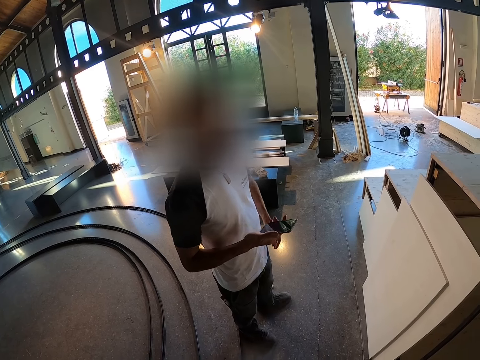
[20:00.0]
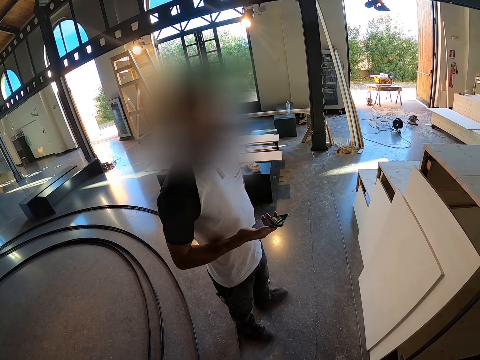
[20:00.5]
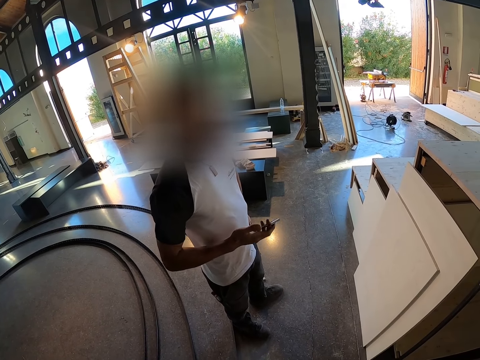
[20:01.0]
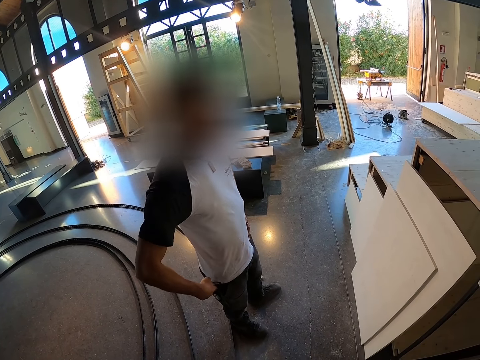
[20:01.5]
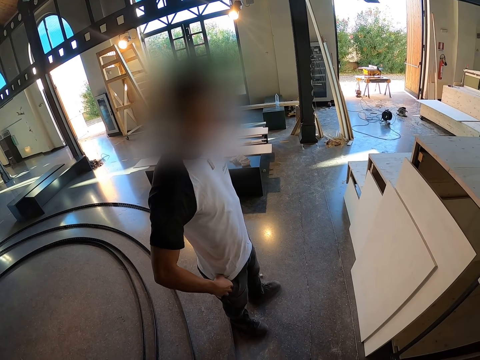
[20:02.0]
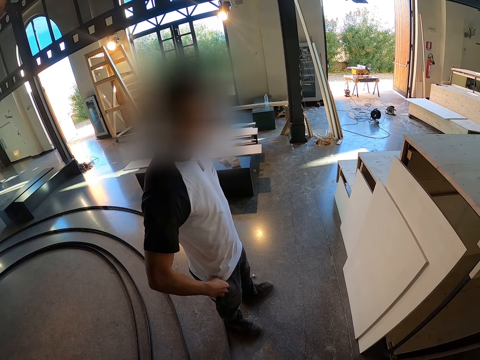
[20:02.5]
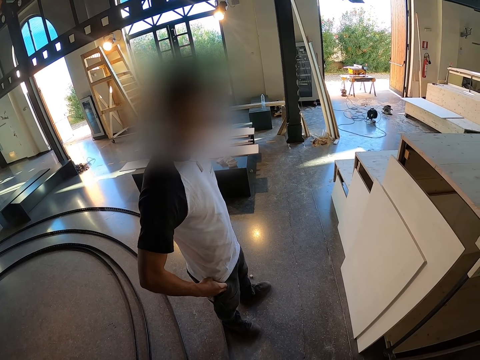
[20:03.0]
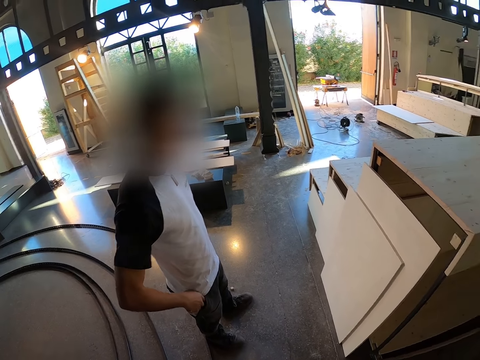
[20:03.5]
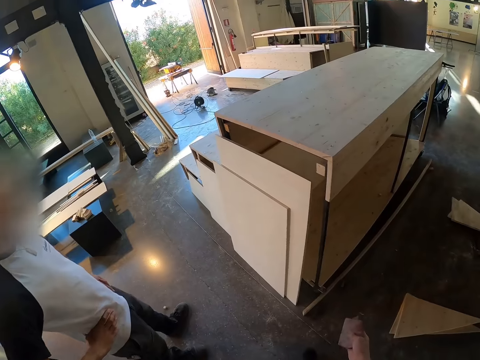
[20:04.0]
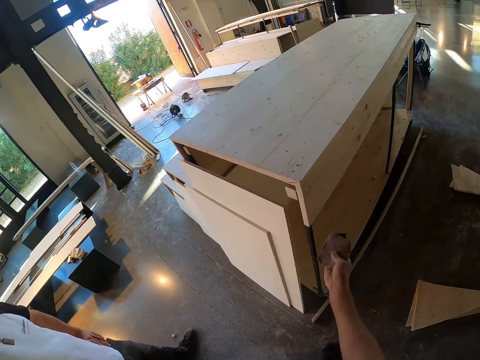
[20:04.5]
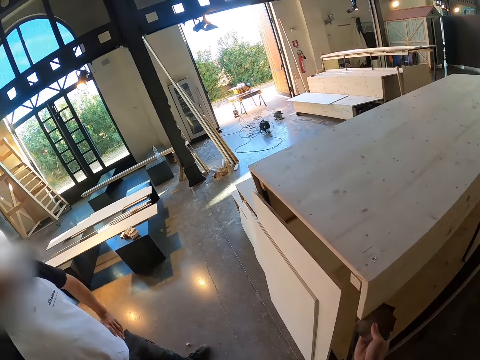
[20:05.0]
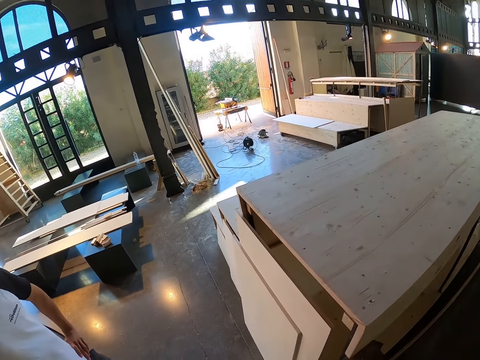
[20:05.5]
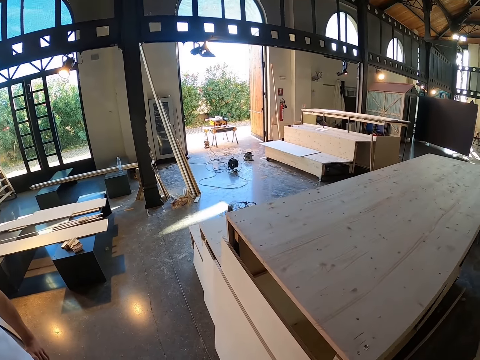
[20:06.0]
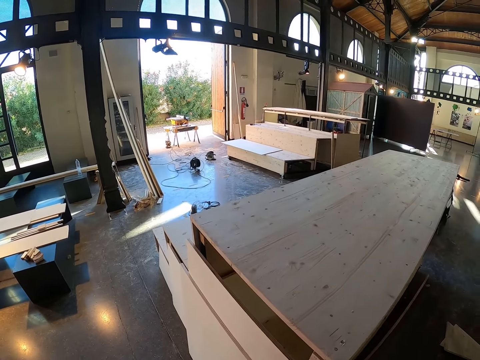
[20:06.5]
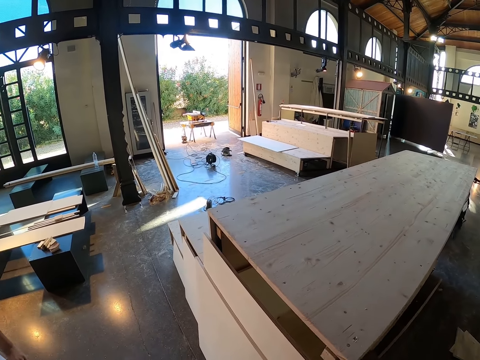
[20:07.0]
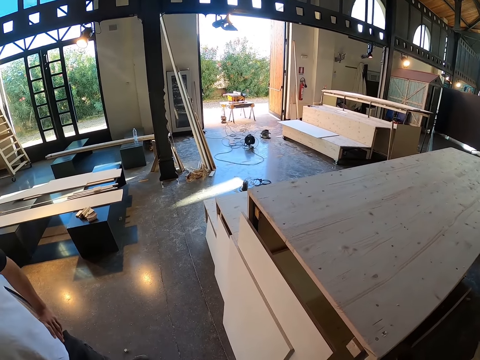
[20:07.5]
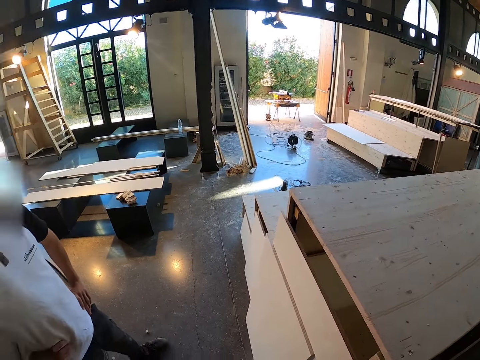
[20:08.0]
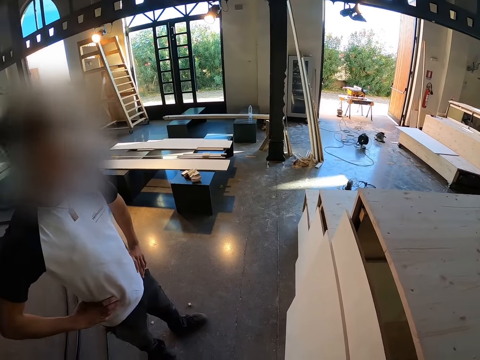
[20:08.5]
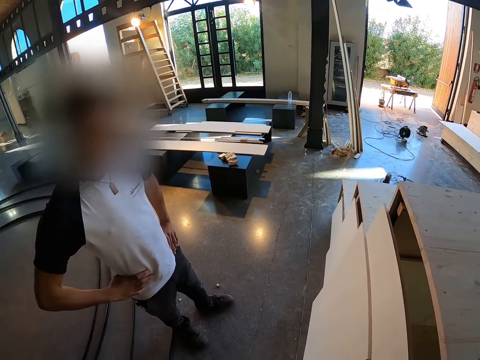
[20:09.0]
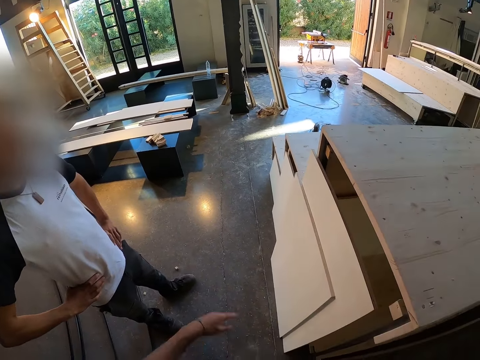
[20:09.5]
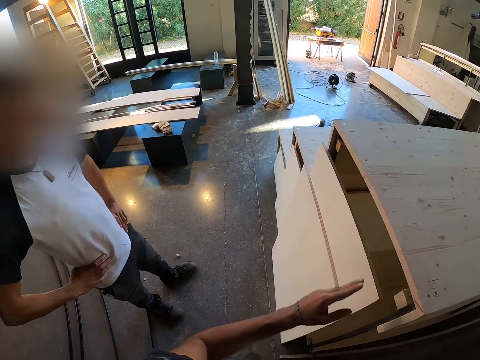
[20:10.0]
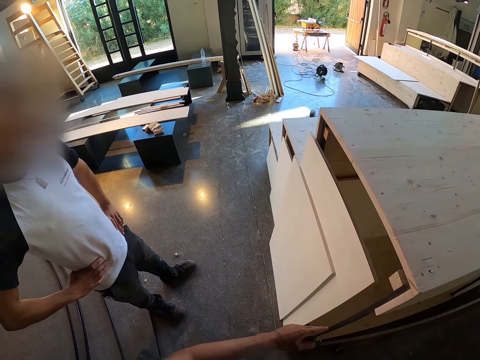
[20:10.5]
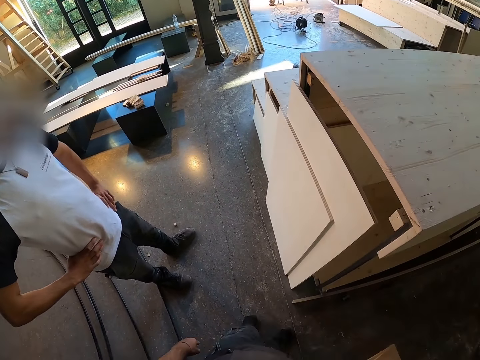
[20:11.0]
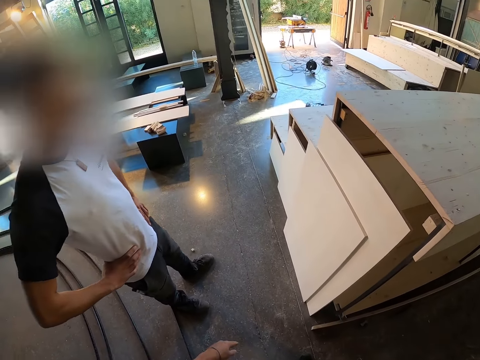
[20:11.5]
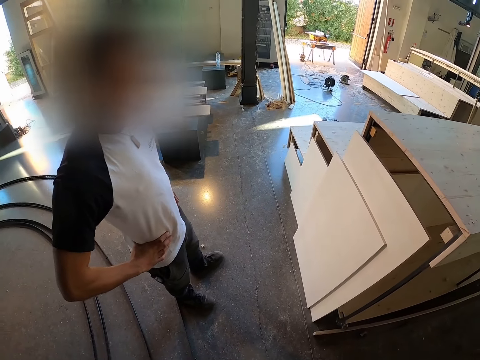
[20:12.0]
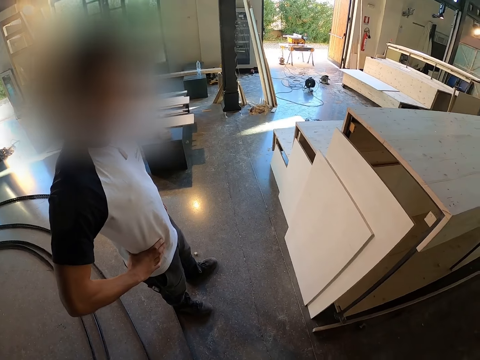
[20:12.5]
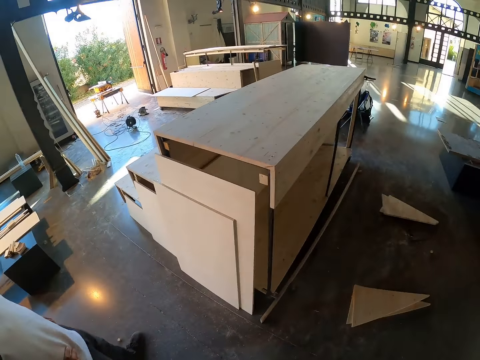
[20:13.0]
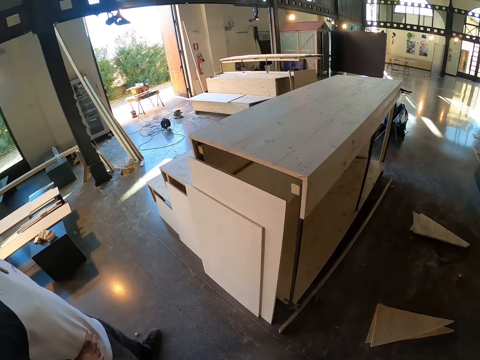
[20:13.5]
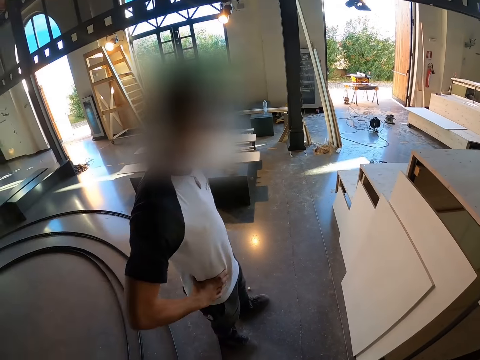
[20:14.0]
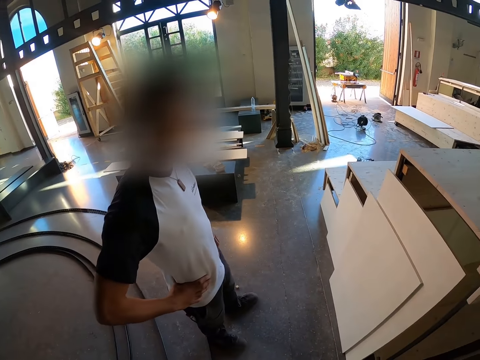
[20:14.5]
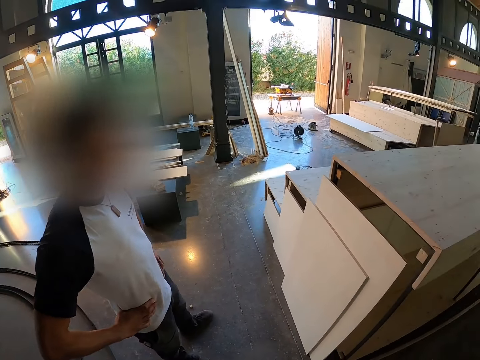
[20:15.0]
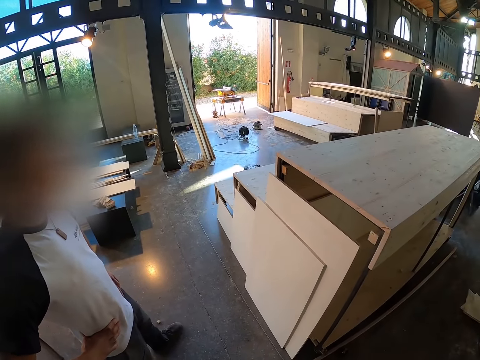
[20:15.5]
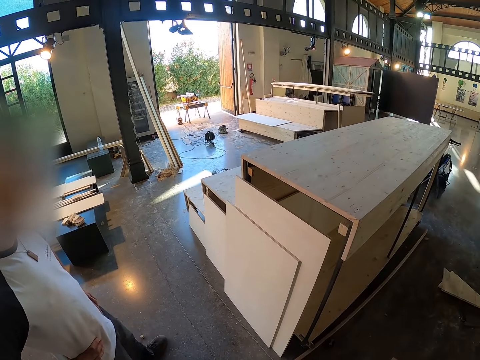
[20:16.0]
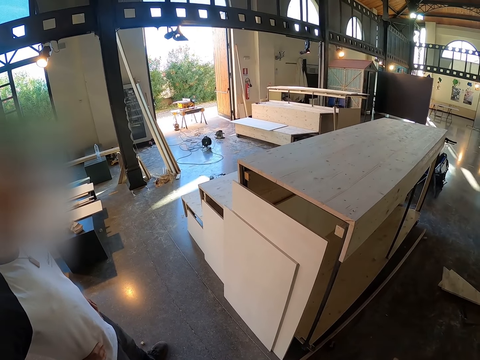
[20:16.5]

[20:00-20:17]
A man puts a phone in his pocket with his right hand. The camera wearer smoothens the furniture with the sandpaper in his right hand. He holds plywood. He interacts with the man. The man stands.

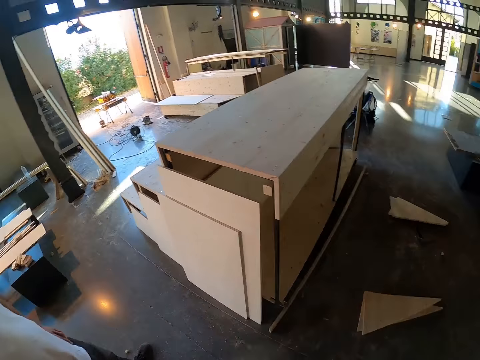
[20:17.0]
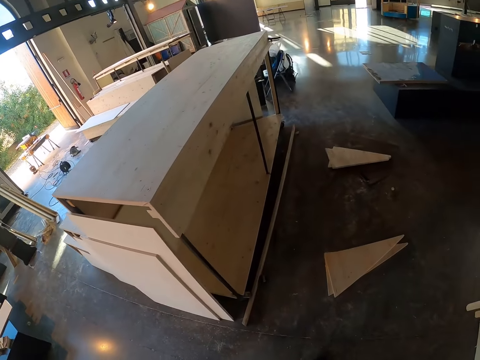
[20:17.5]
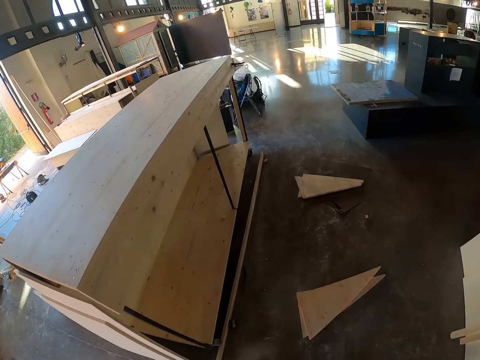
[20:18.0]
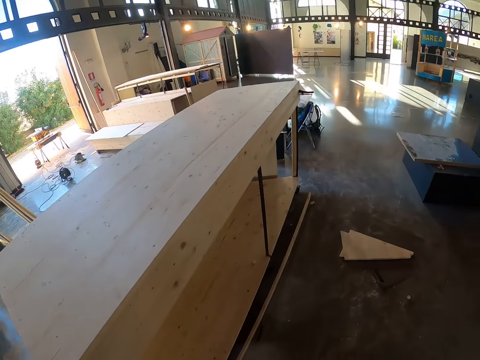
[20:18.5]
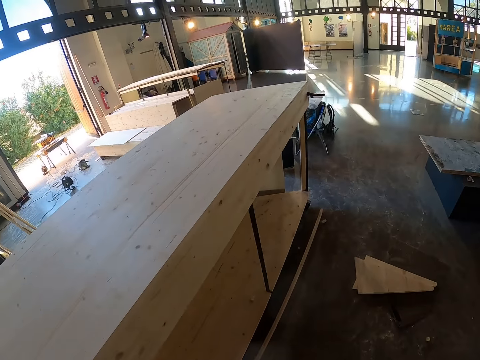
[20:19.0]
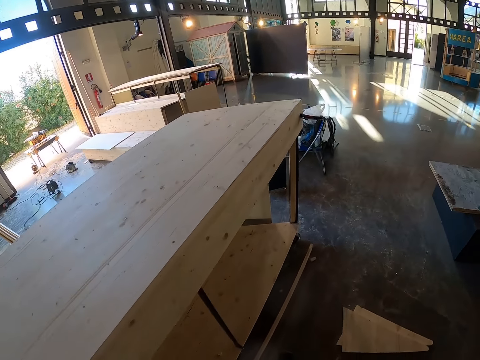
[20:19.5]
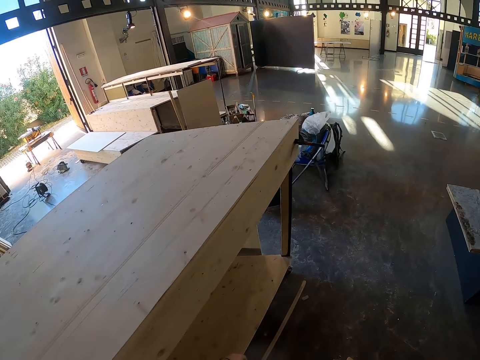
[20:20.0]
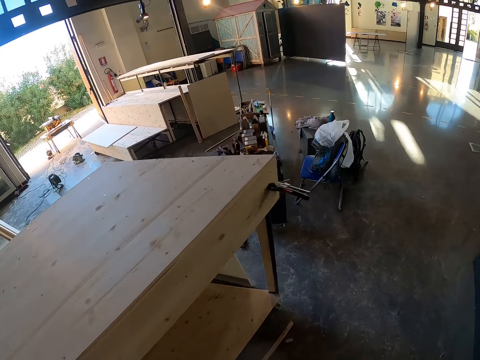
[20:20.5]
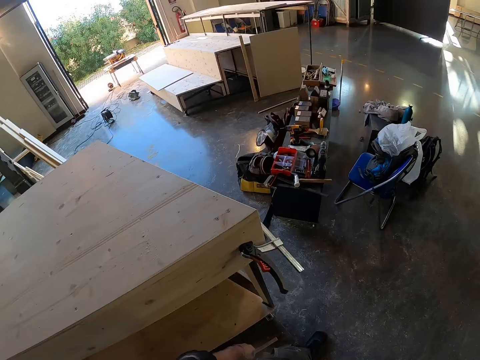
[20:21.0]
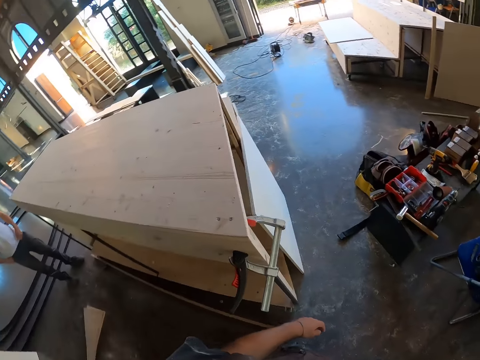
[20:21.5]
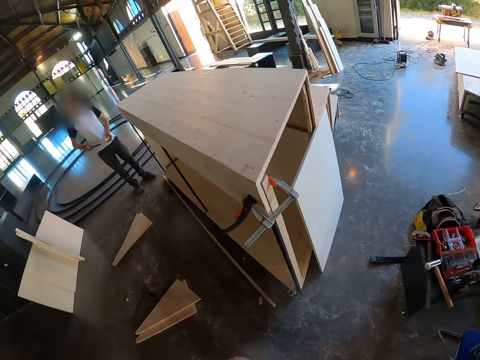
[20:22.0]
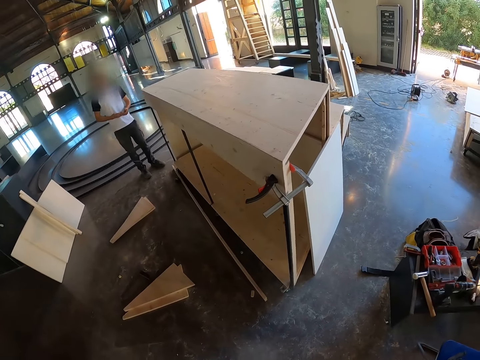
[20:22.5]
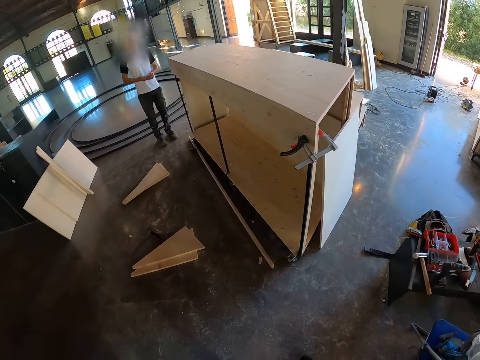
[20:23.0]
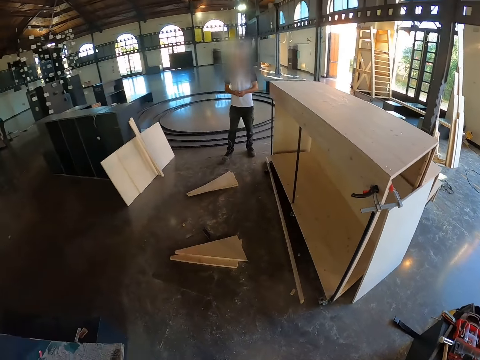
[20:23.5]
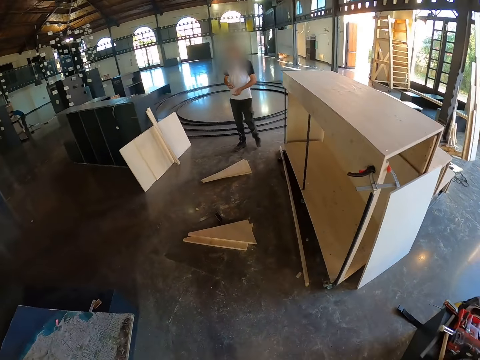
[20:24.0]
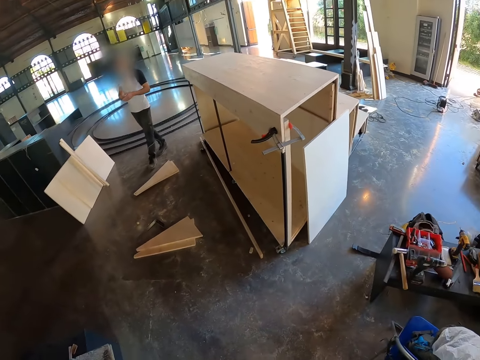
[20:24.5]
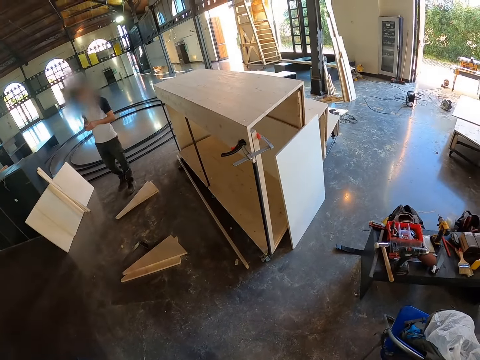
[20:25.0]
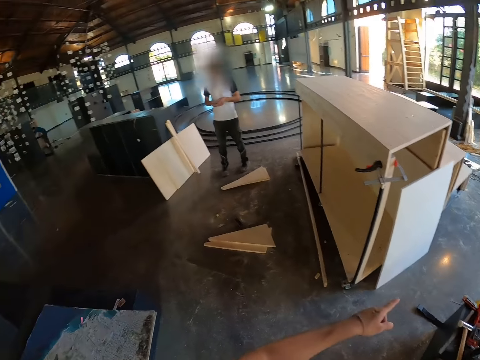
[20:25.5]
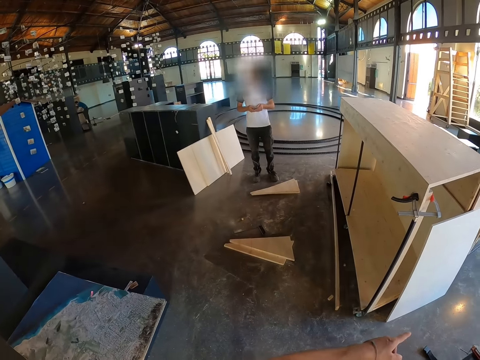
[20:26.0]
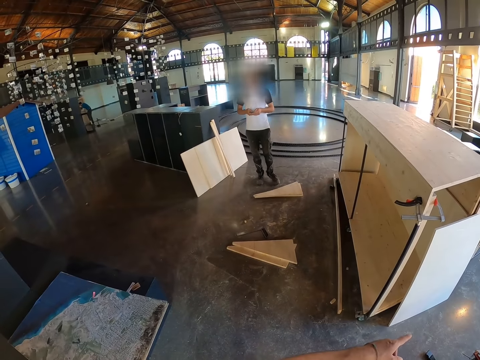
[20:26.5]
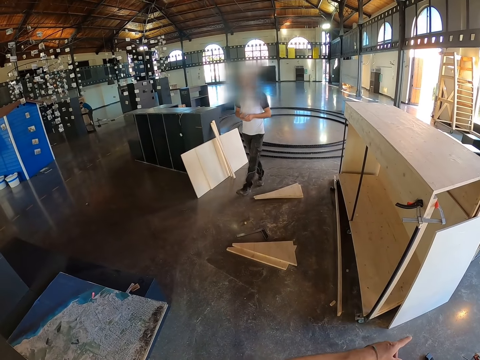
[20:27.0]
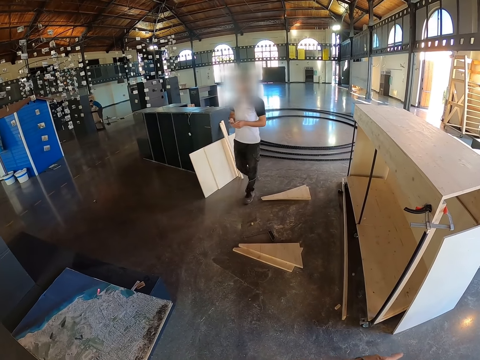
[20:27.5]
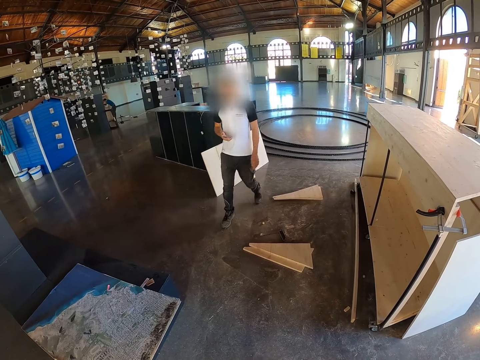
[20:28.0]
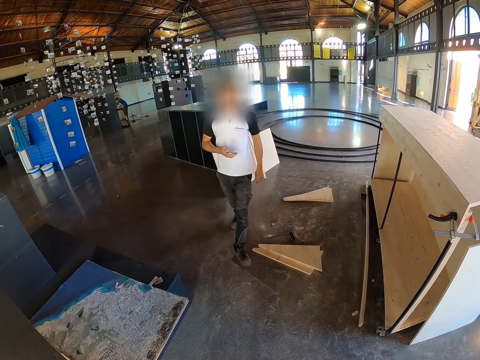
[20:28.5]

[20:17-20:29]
The camera wearer walks. The man picks up the phone in his pocket with his right hand and operates the phone with his hands. The man walks. The camera wearer interacts with the man.
